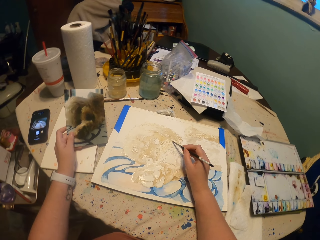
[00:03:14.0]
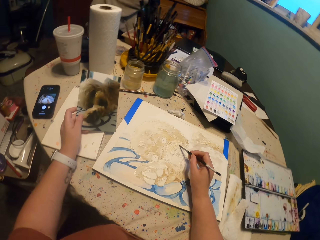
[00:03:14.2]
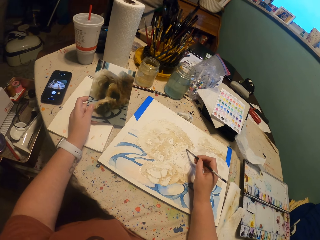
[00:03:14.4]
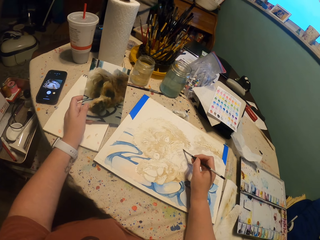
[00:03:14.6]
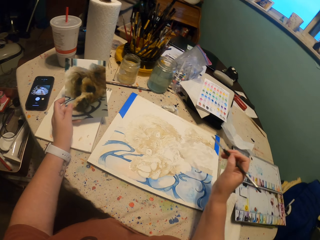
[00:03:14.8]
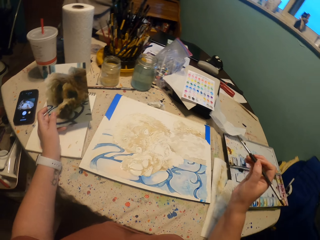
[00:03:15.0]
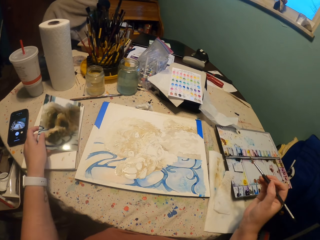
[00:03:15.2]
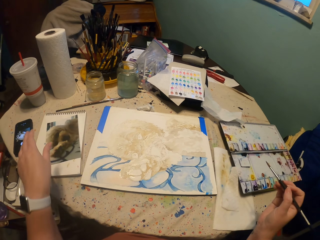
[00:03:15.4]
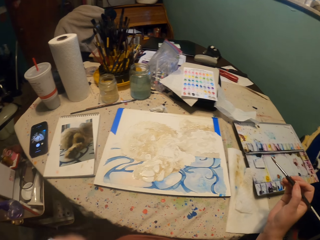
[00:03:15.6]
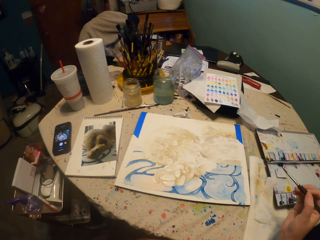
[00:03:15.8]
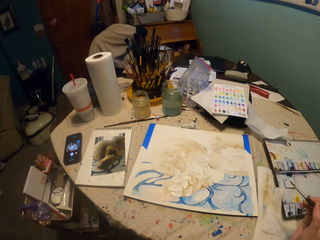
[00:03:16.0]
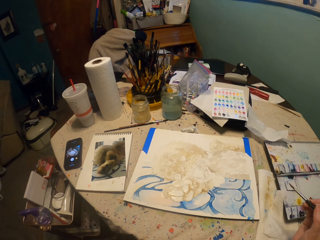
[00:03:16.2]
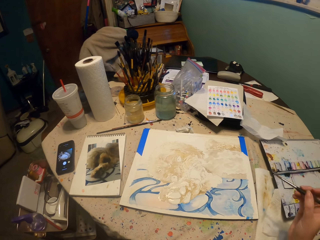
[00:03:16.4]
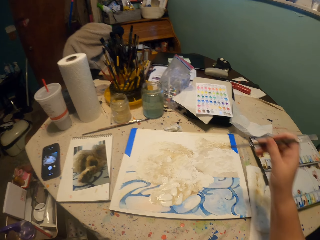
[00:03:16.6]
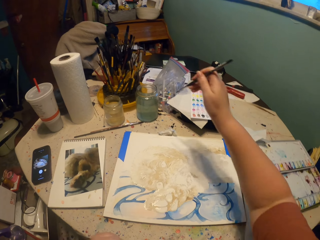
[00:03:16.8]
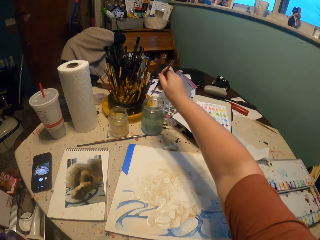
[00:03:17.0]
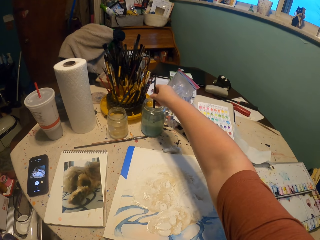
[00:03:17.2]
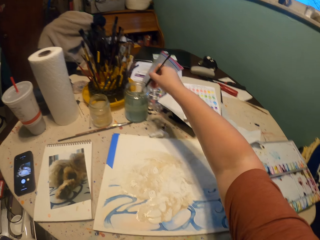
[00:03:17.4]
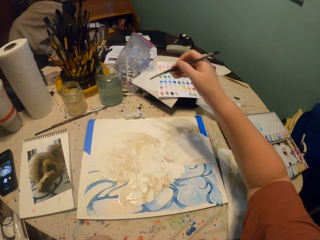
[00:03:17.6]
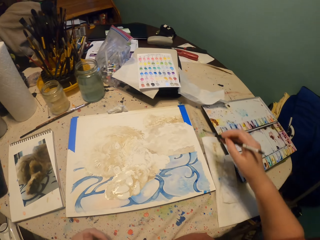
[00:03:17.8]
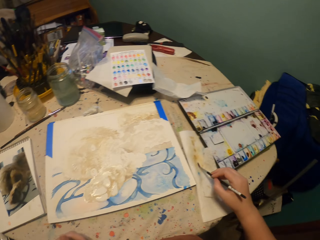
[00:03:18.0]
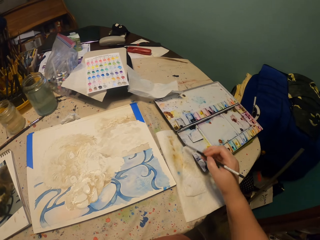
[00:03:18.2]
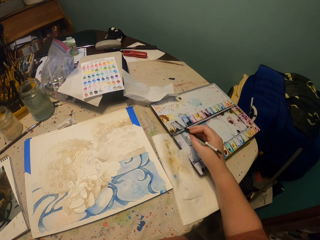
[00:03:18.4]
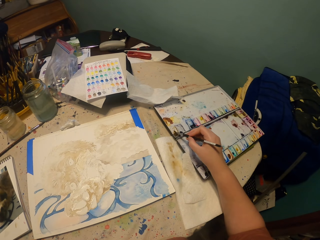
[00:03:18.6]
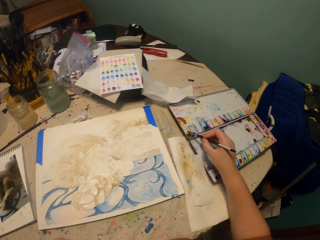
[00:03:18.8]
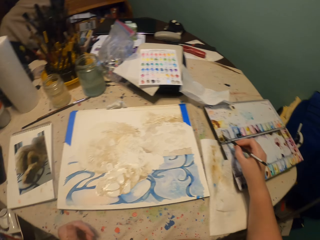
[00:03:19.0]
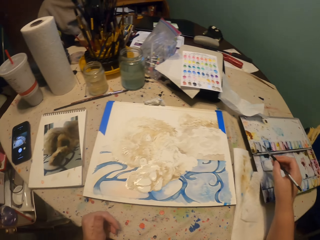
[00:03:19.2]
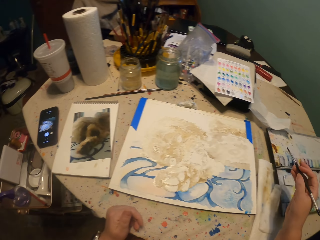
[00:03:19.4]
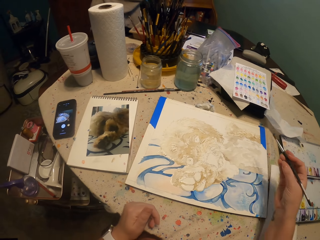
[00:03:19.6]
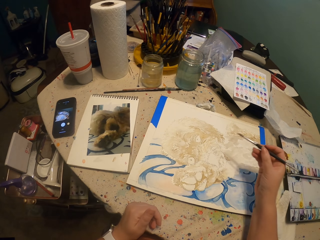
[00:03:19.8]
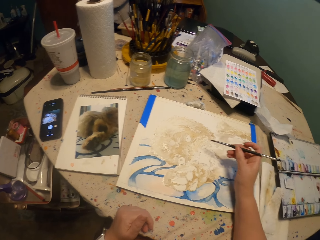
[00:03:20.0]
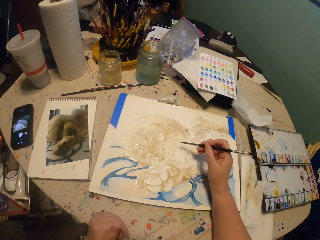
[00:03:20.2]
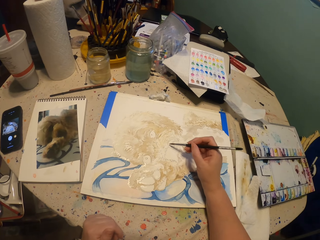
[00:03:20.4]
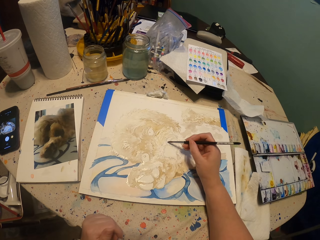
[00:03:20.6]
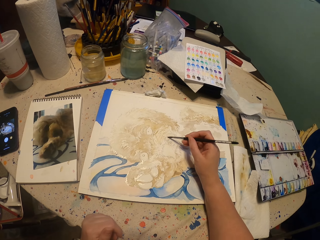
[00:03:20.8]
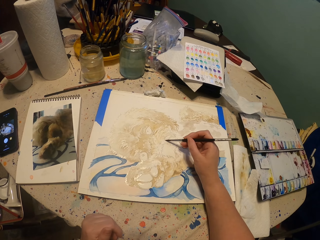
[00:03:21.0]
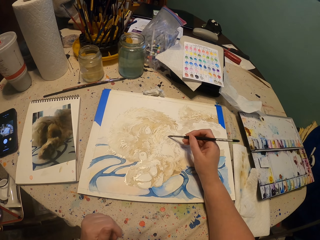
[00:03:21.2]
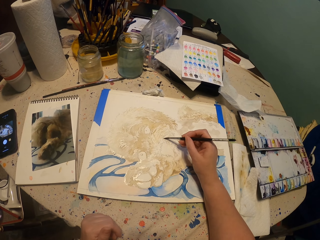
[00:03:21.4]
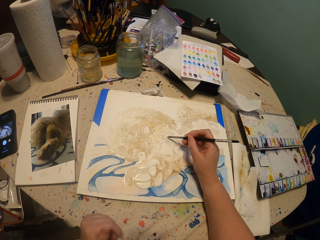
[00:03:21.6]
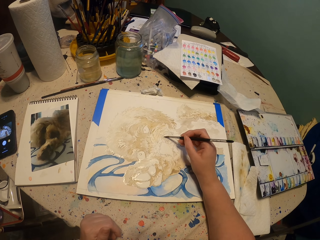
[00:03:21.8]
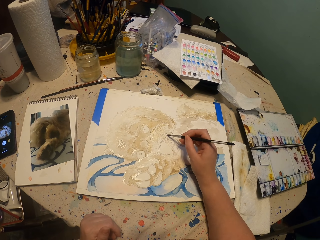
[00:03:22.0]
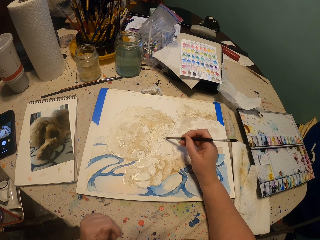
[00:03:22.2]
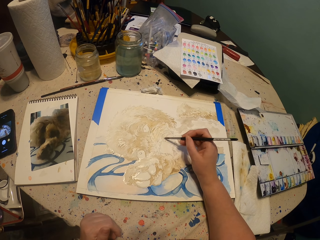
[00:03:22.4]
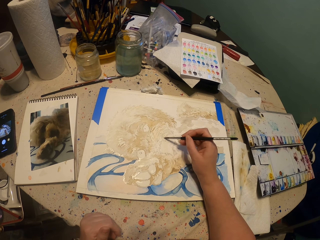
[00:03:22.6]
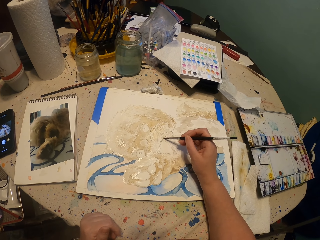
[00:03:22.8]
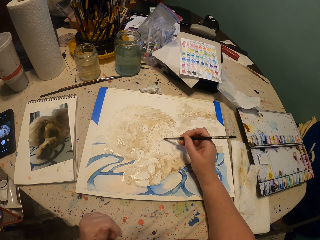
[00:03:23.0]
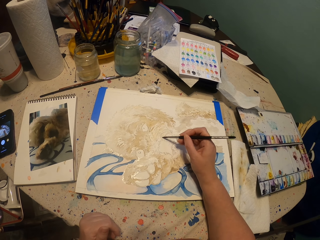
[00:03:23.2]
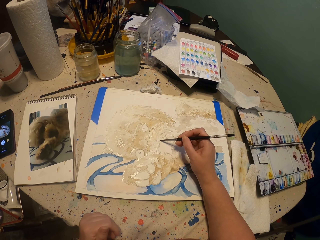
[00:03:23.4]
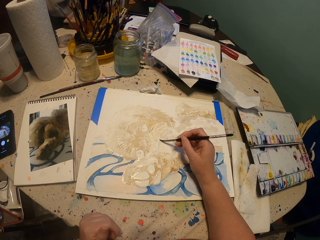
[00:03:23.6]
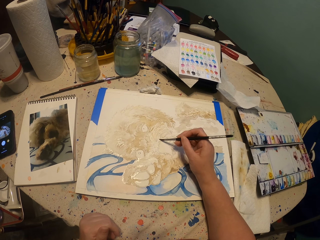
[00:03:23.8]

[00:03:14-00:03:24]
The camera wearer puts a picture on a table. They dip a brush in a tin. They smear the brush on a tissue. They dip the brush in a paint. They paint on a paper.

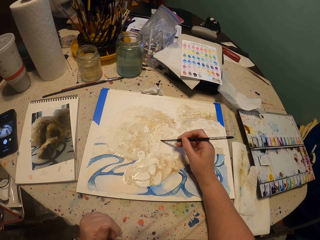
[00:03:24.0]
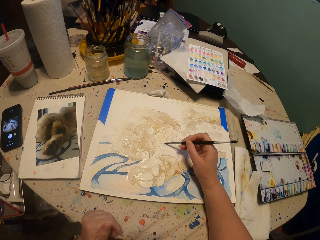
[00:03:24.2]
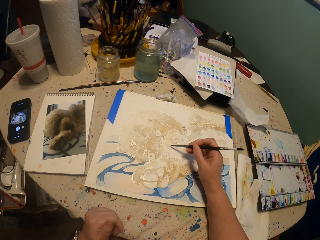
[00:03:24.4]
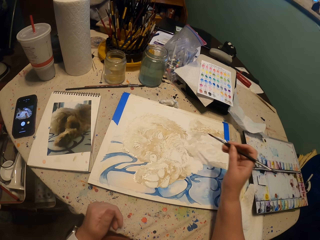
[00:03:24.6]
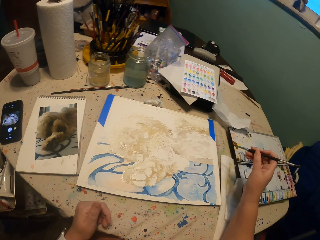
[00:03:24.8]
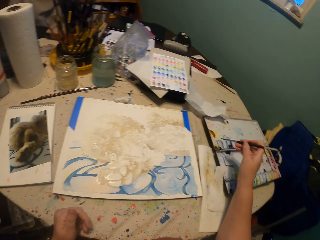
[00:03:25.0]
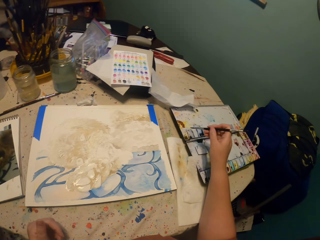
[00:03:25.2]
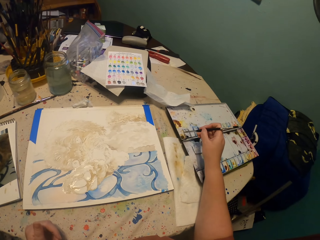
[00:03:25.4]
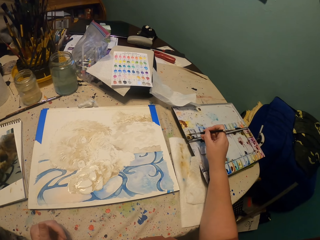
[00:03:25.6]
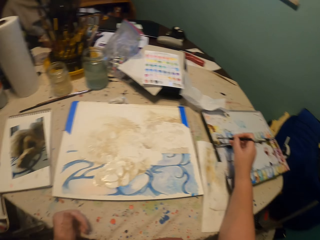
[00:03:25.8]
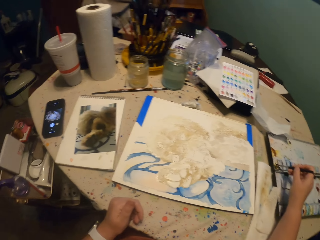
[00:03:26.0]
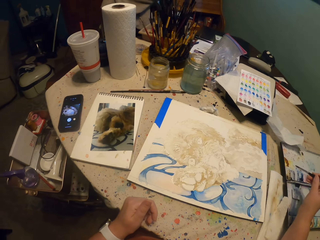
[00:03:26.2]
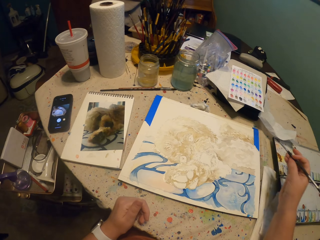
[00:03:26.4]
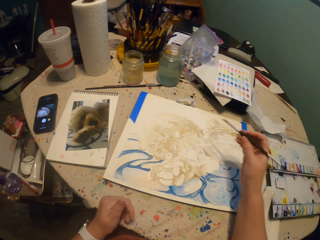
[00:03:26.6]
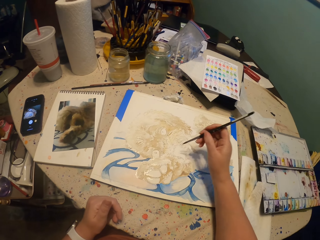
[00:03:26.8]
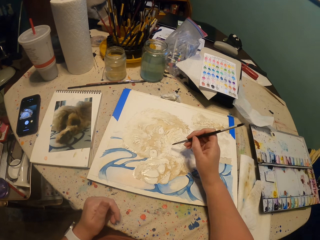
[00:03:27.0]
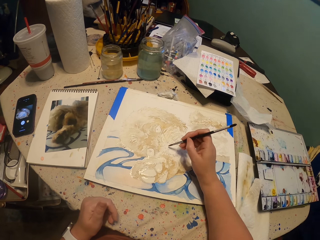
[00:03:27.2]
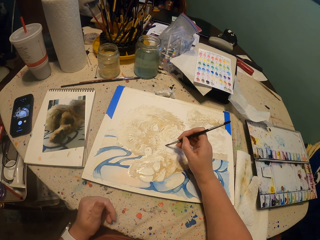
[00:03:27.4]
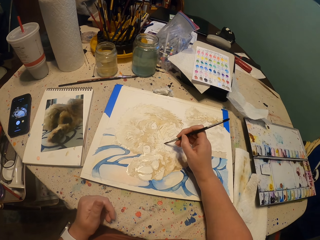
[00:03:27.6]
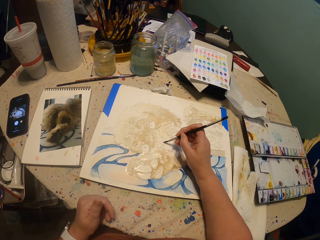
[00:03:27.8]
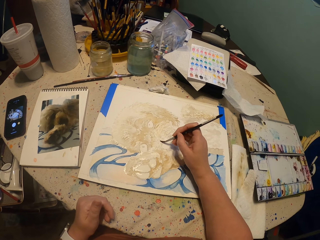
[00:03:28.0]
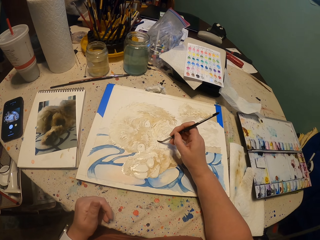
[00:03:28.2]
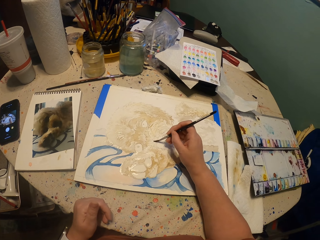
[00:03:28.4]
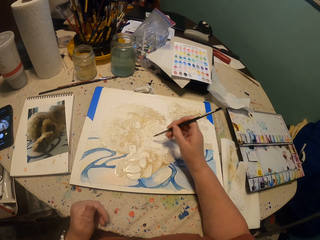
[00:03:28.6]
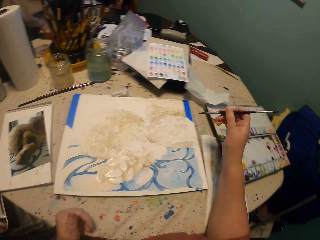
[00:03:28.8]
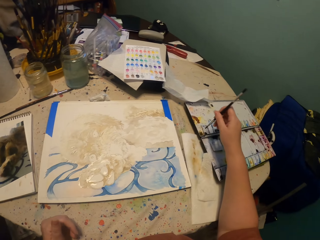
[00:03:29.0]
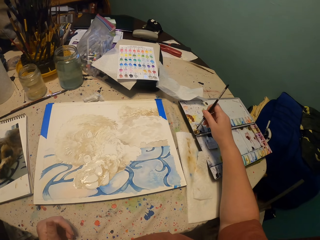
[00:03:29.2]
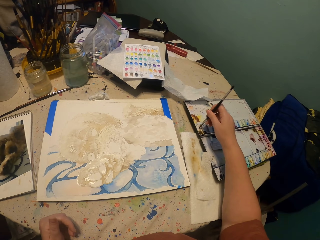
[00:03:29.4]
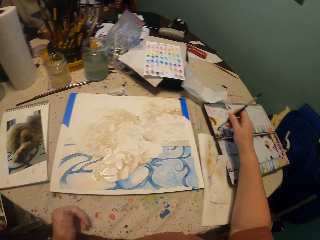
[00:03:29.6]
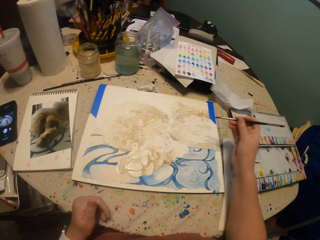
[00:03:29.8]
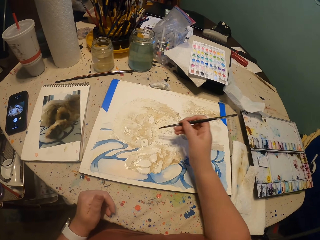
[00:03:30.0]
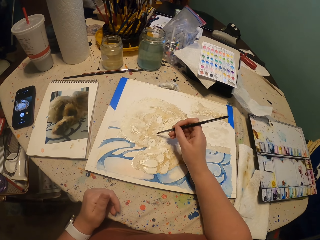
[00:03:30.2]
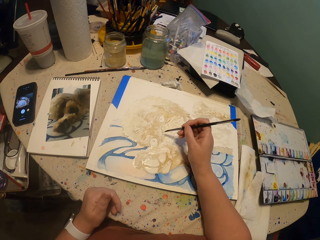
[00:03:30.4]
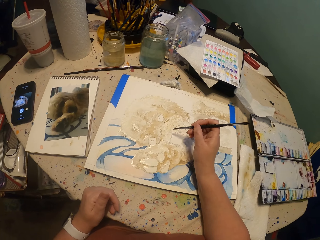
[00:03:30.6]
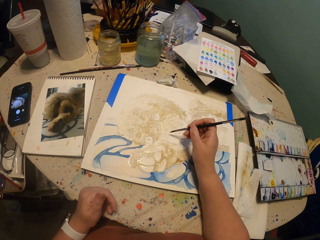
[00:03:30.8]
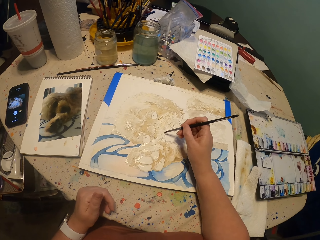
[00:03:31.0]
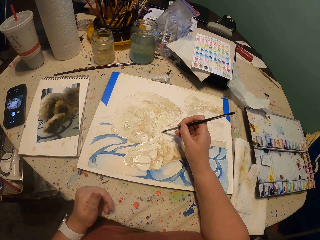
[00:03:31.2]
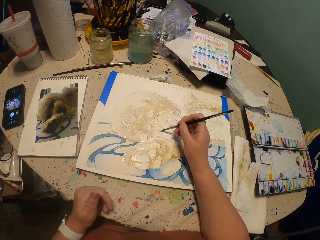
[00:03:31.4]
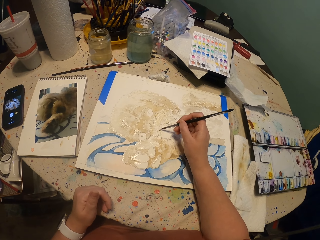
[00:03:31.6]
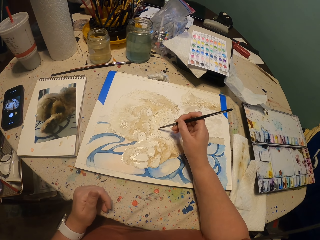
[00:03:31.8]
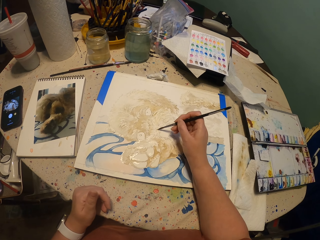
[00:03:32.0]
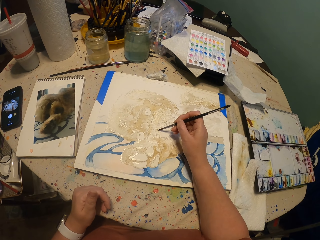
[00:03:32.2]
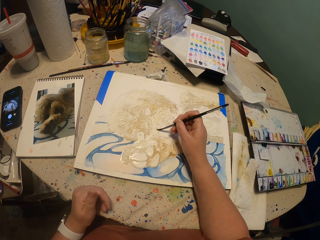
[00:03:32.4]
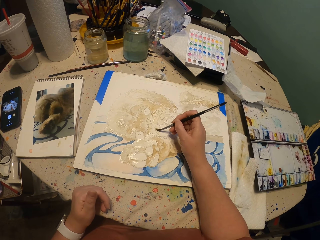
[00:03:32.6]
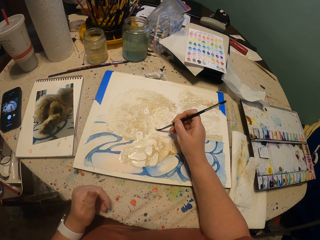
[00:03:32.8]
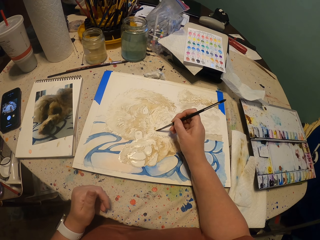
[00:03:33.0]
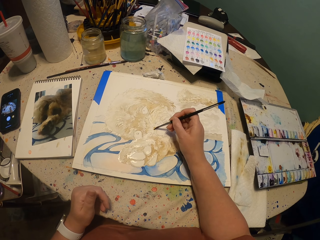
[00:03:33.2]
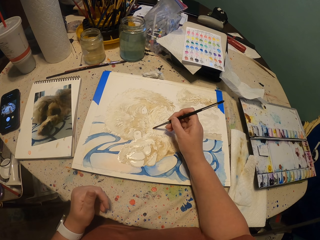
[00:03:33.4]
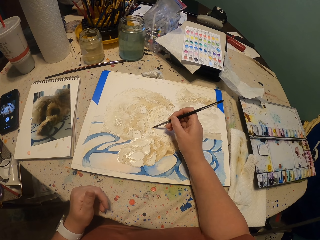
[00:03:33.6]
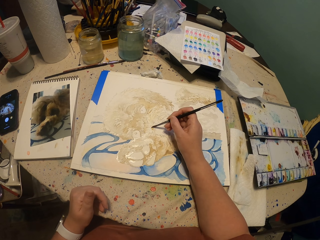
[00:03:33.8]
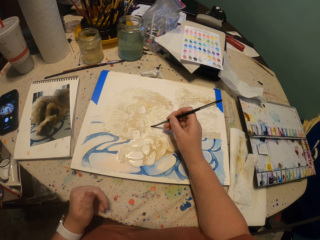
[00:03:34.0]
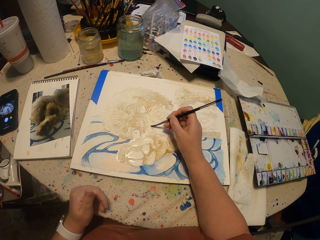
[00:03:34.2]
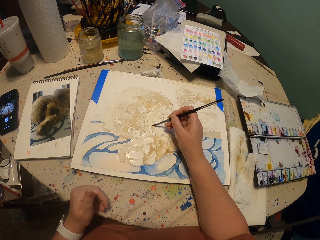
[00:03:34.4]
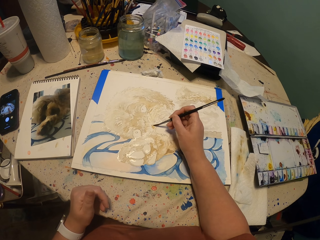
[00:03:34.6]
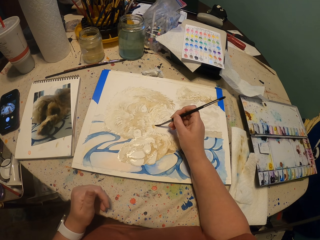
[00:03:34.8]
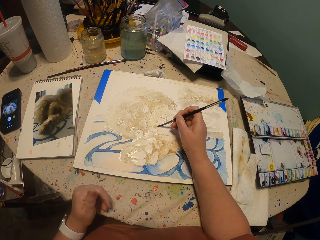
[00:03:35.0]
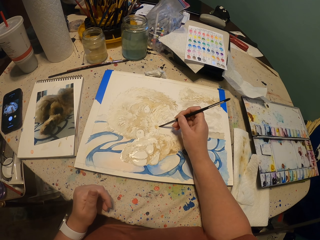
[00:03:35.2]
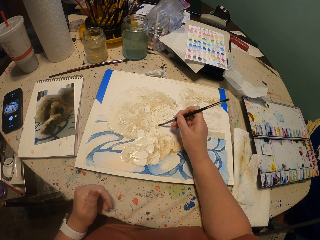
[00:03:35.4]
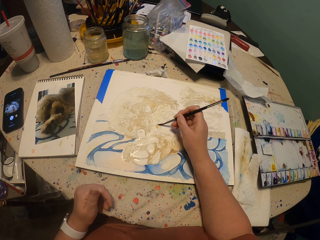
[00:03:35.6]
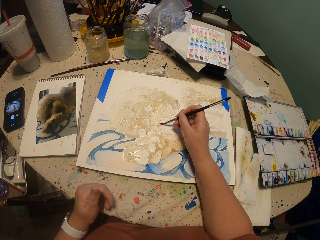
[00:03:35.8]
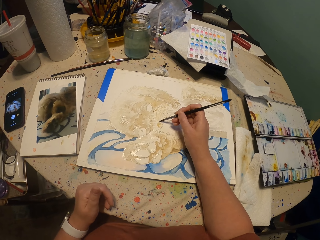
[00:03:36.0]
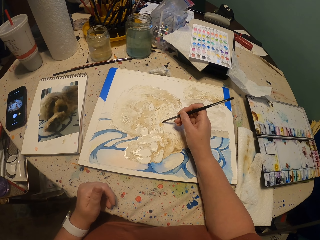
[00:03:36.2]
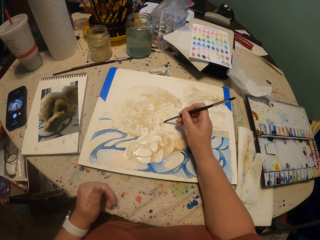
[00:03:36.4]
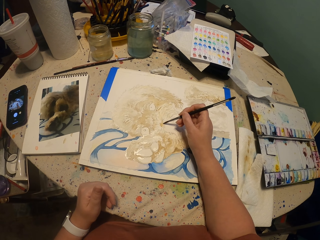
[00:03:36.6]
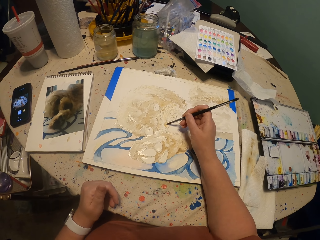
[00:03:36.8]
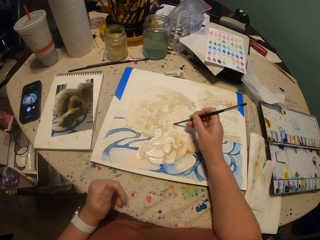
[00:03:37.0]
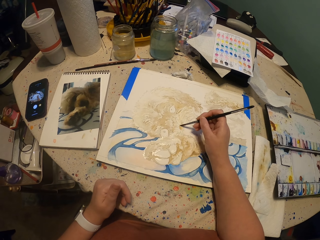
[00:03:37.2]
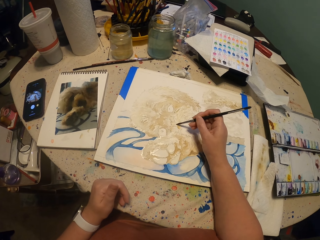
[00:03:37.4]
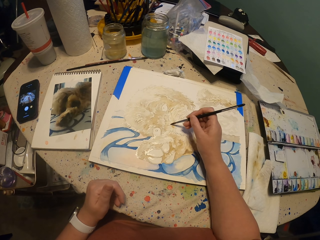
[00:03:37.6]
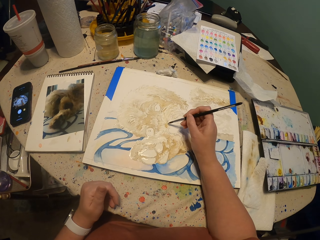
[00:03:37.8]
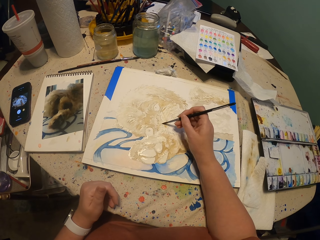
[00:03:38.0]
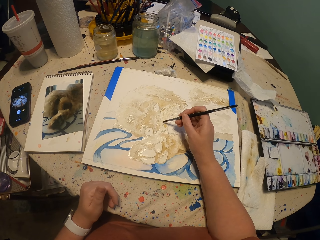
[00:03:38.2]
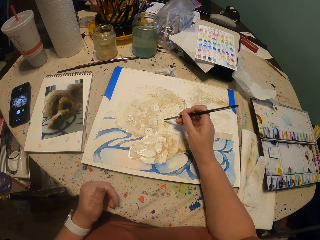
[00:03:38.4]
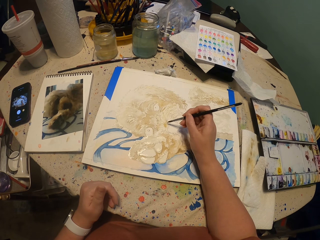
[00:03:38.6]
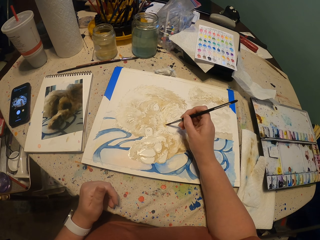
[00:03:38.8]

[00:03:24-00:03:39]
The camera wearer dips a brush in a paint. They pick a color. They paint on a paper. They dip the brush in the paint. They paint on the paper.
